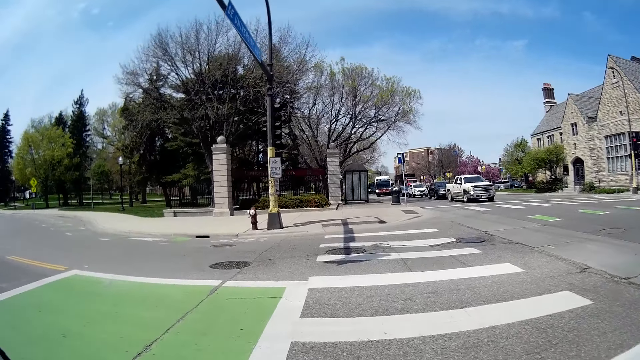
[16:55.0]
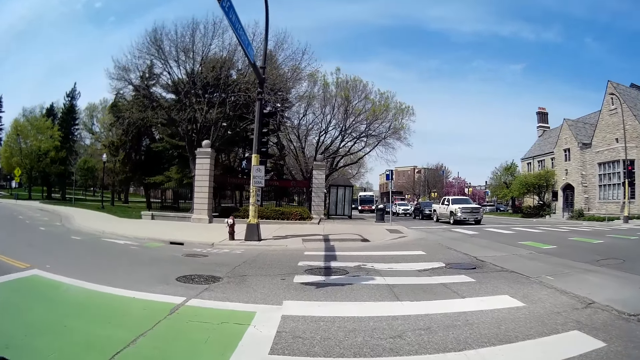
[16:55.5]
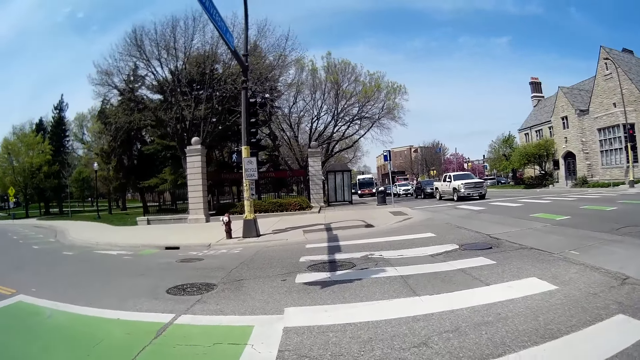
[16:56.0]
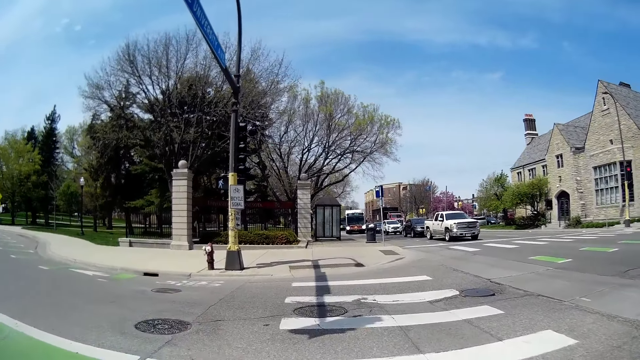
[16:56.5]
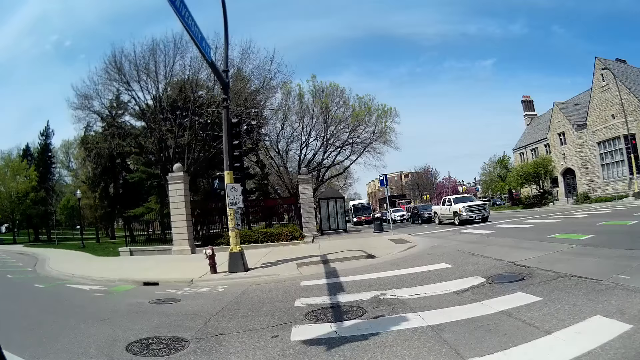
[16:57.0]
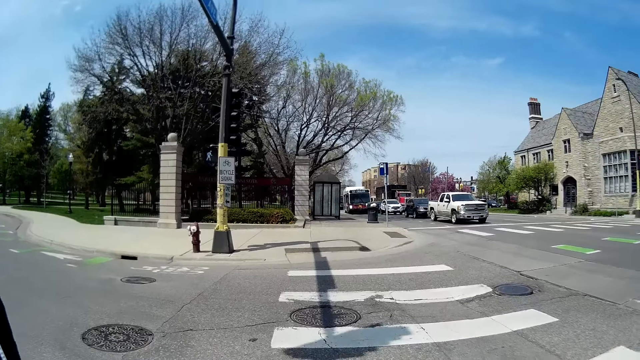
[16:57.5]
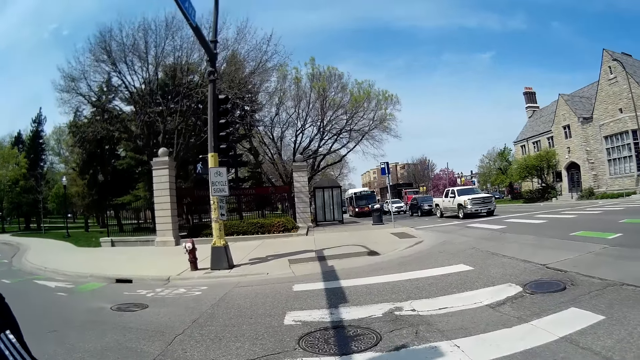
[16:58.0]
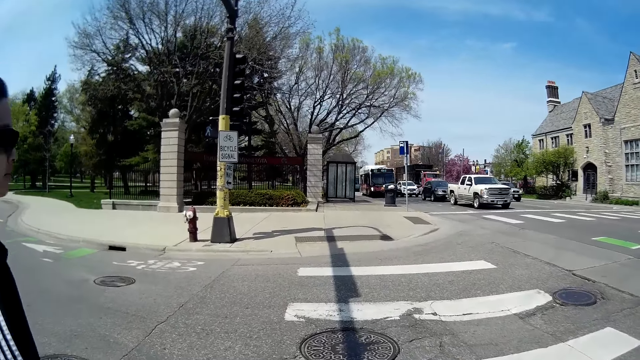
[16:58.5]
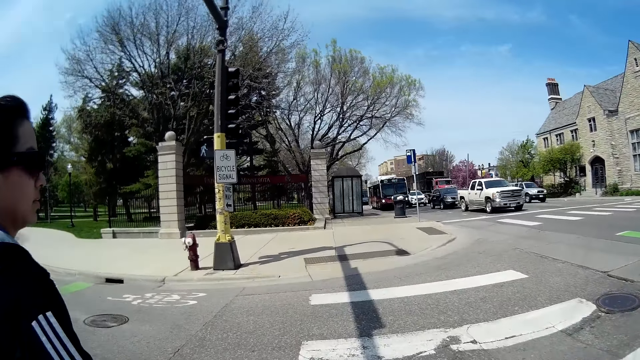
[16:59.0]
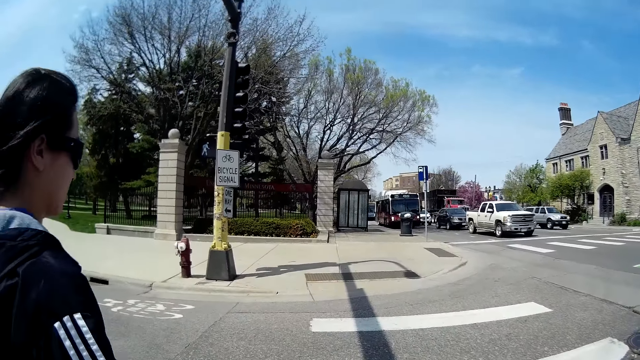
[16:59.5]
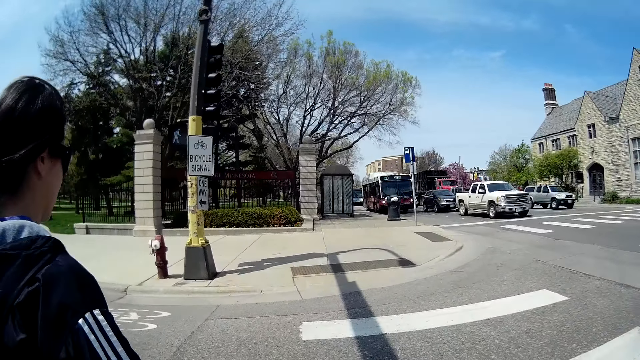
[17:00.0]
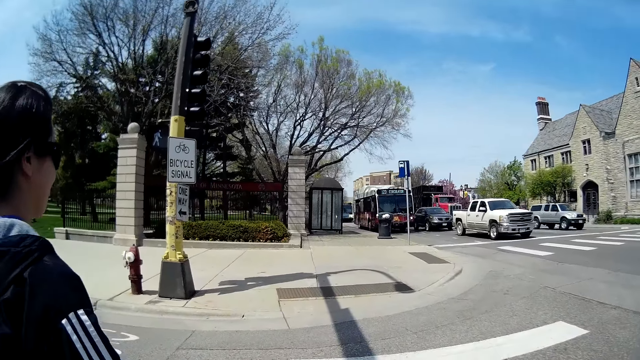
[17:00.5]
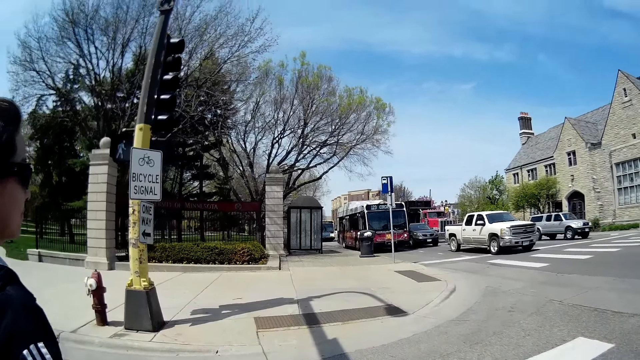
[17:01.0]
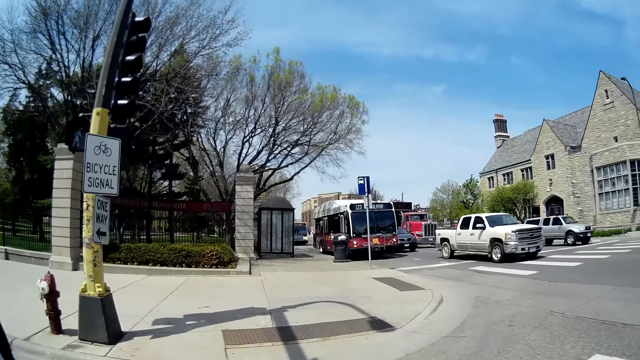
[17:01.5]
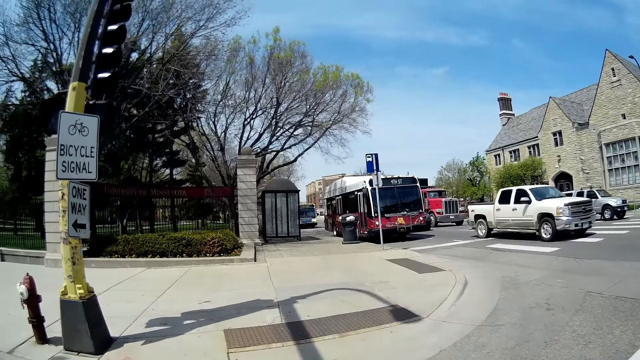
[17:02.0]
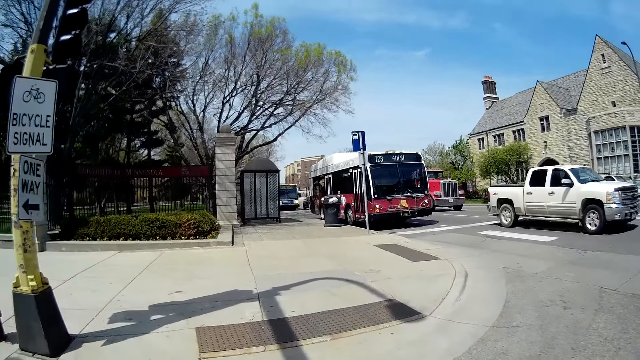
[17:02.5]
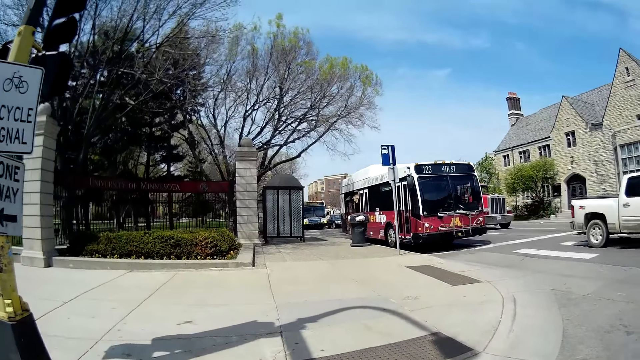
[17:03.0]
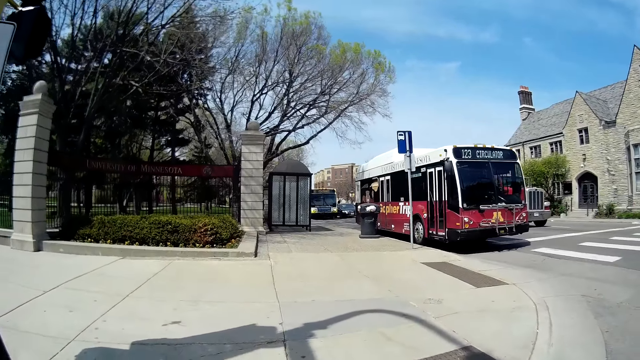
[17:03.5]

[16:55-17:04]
A woman crosses the road.

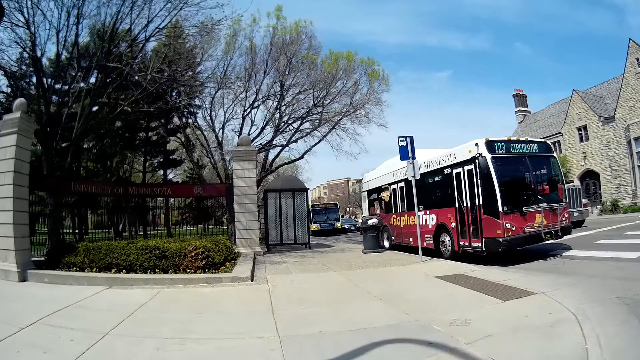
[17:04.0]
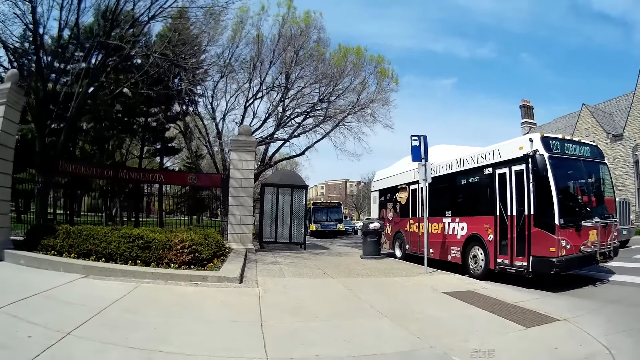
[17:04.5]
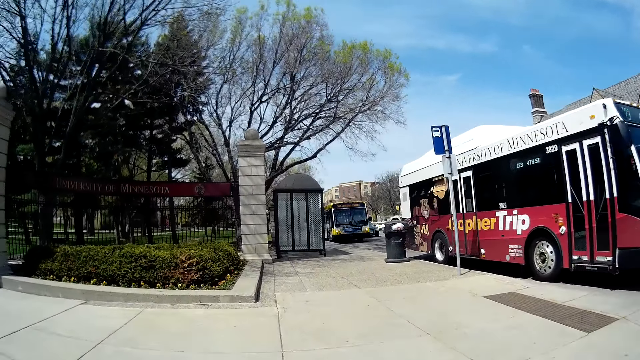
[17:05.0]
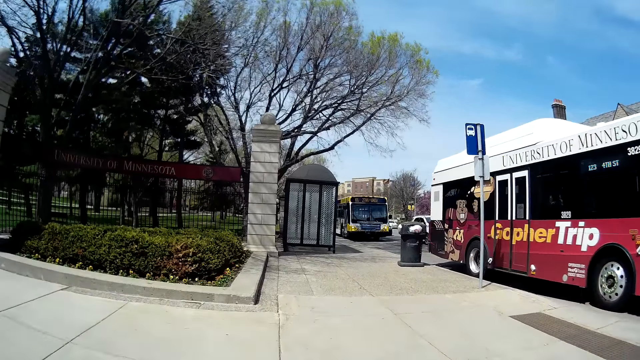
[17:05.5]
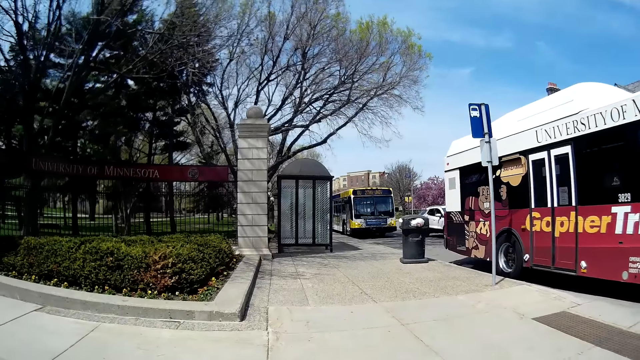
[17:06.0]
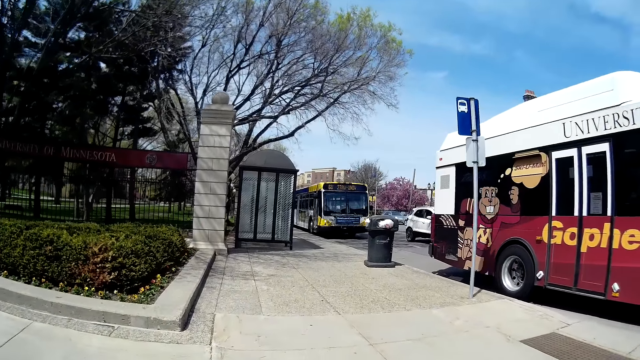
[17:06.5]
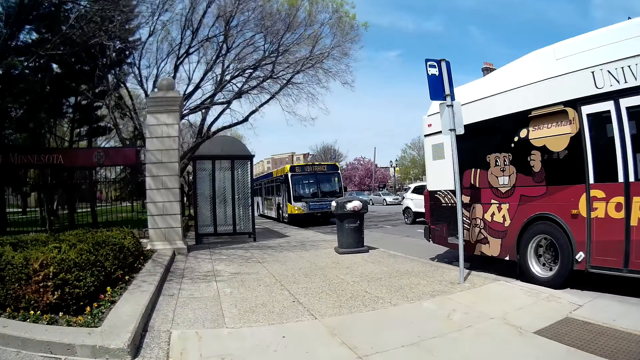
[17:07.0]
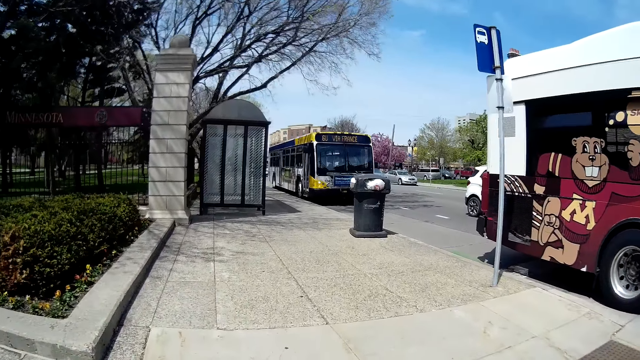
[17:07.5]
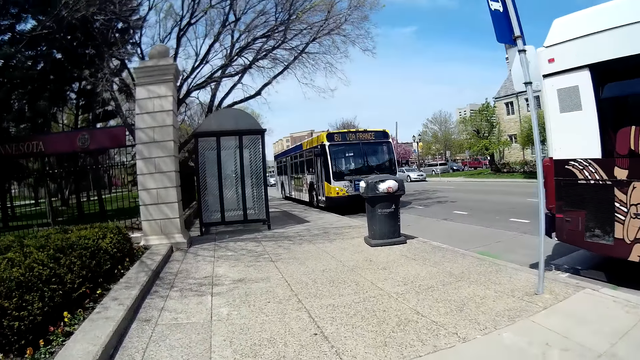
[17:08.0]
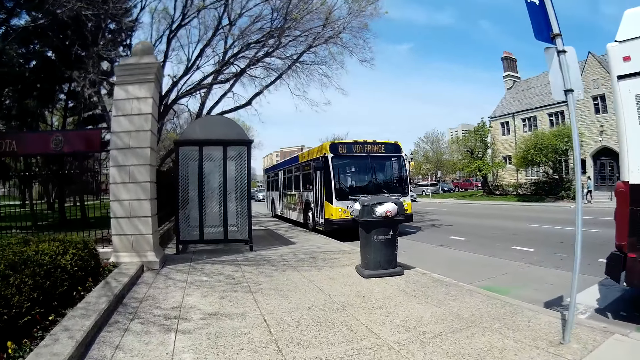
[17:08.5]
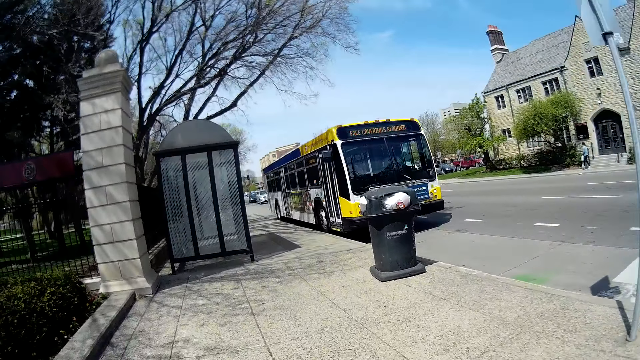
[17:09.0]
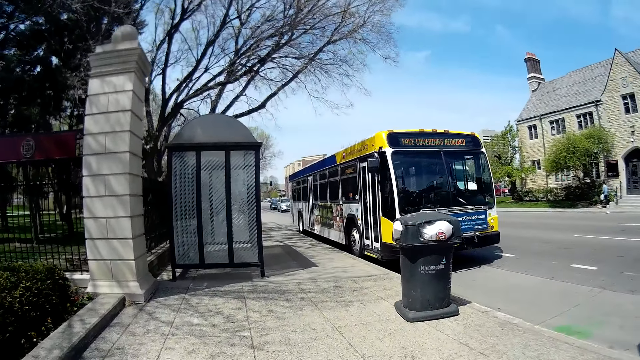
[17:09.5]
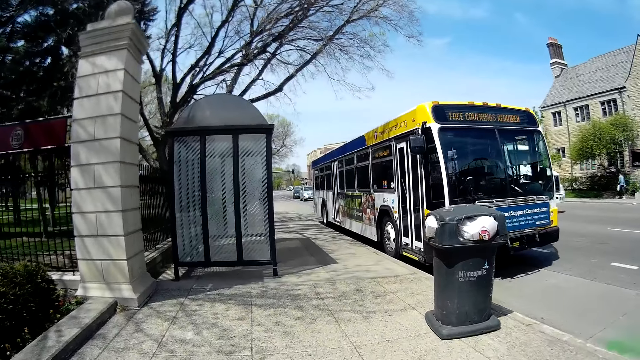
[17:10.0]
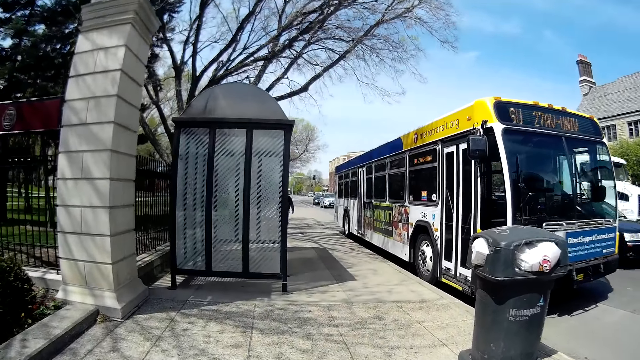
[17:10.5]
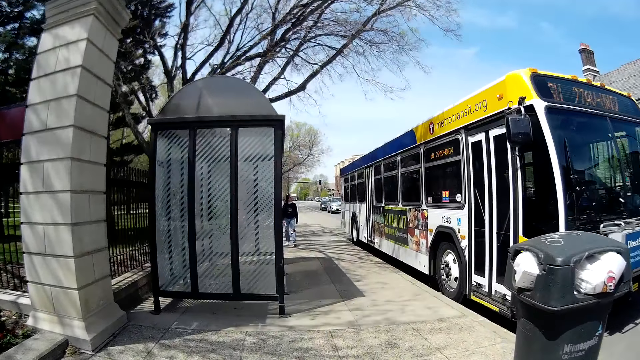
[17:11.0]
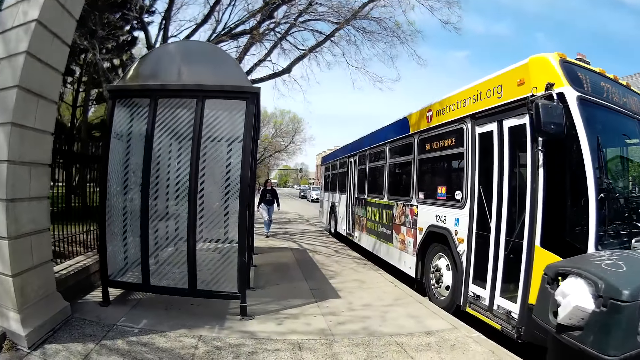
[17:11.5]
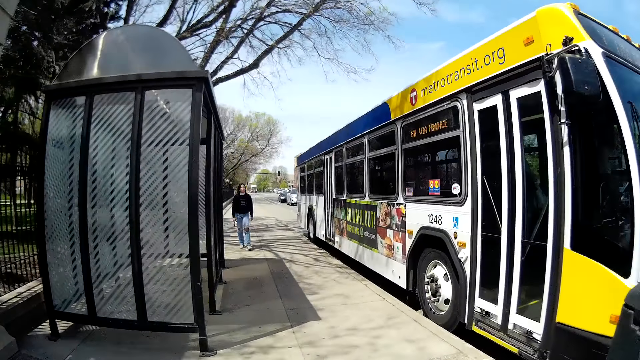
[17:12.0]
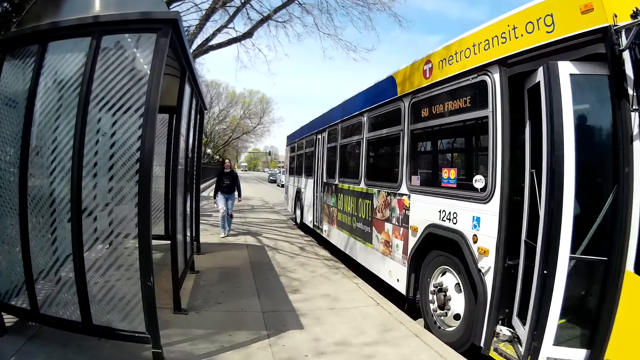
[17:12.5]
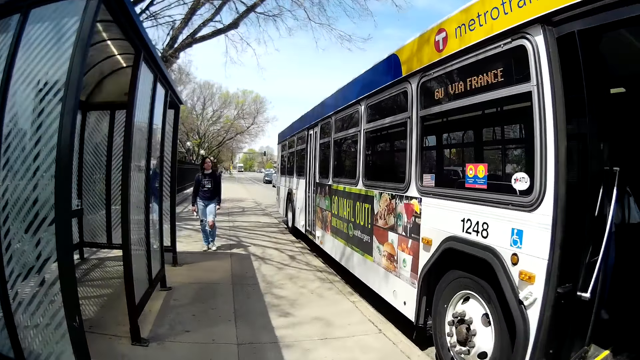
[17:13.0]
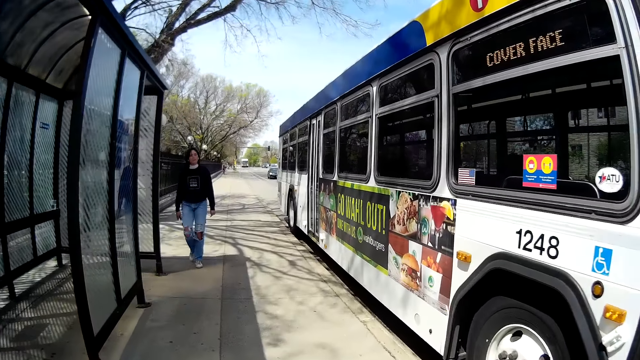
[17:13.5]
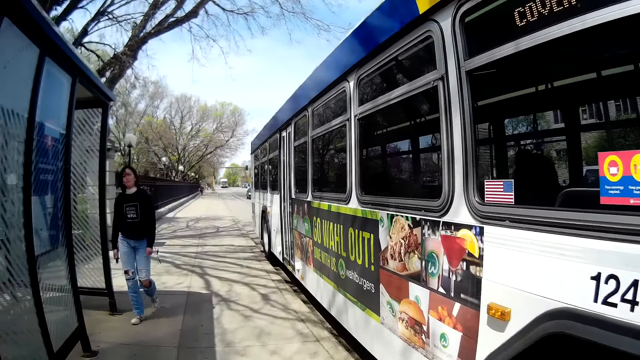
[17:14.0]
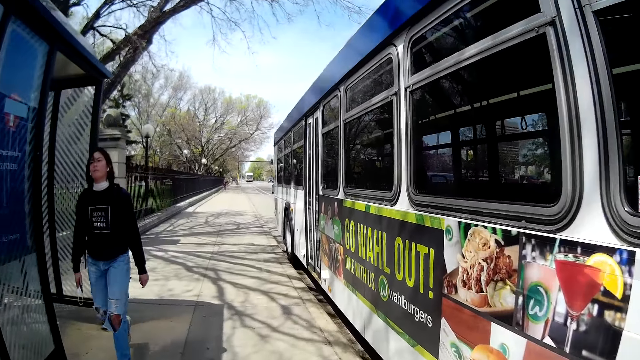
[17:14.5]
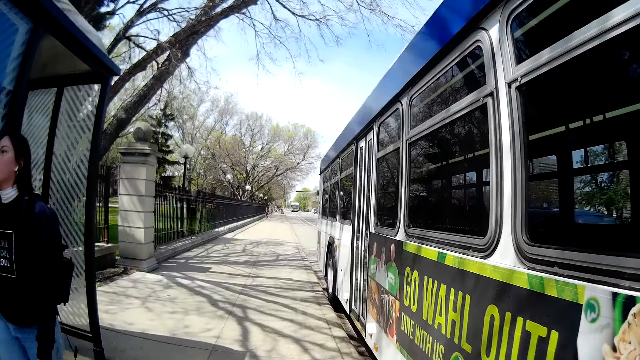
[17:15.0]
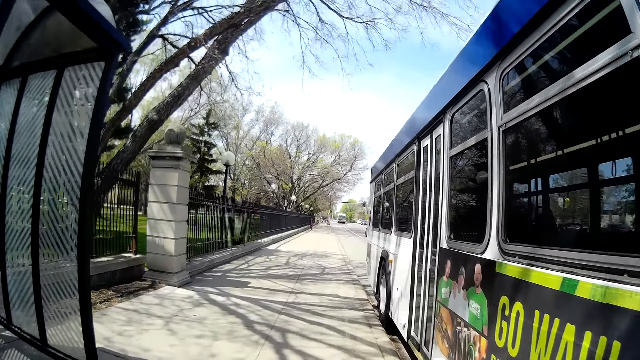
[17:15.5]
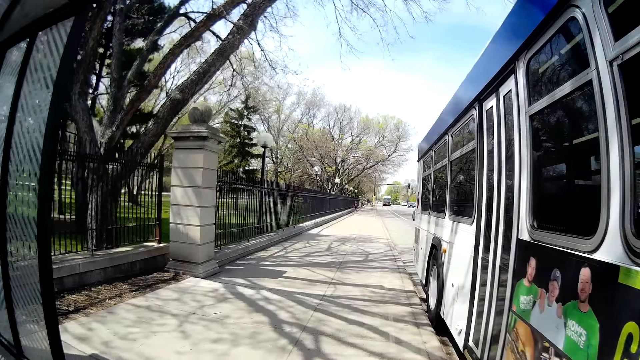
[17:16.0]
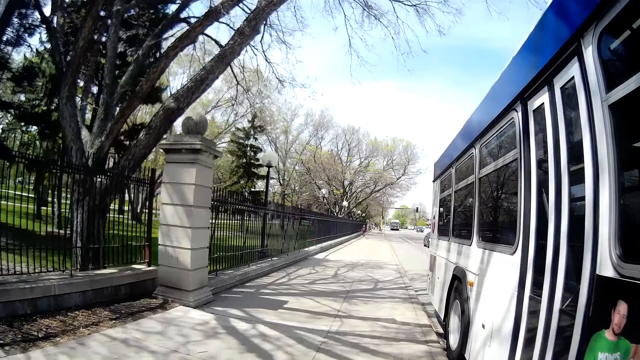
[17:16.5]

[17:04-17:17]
A red bus drives past the camera wearer. The camera wearer walks on the pathway. A woman walks on the pathway. The woman walks past the camera wearer.
